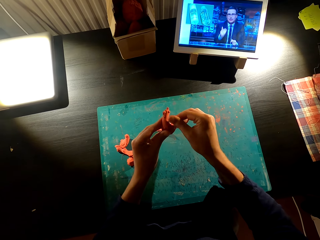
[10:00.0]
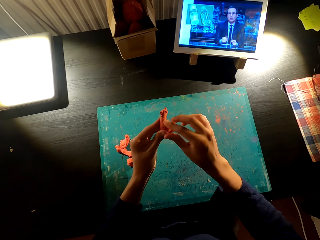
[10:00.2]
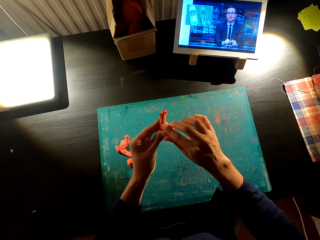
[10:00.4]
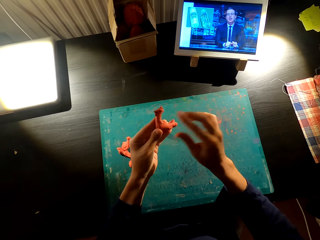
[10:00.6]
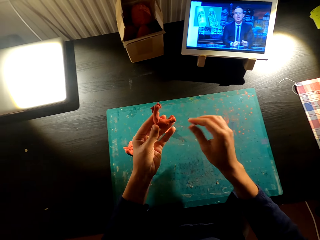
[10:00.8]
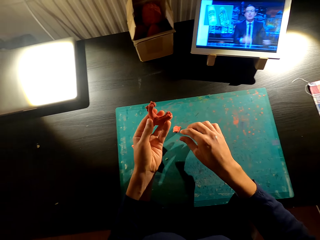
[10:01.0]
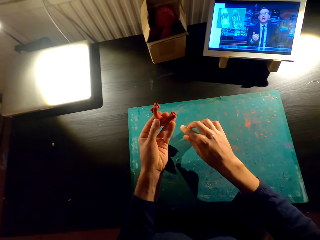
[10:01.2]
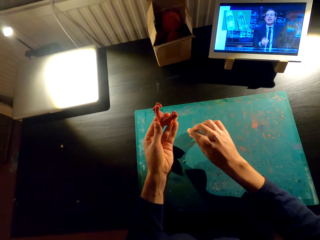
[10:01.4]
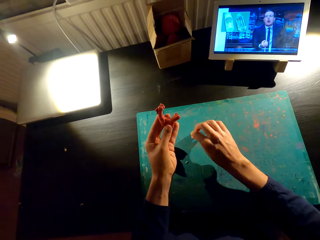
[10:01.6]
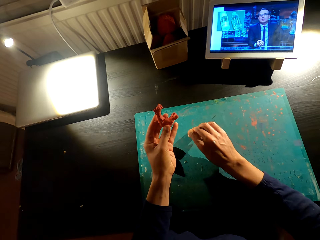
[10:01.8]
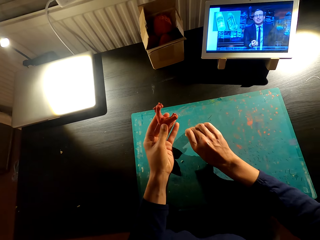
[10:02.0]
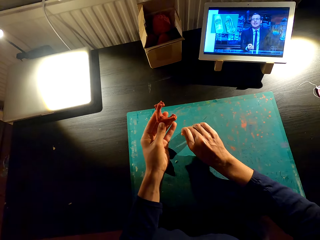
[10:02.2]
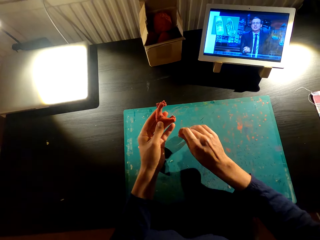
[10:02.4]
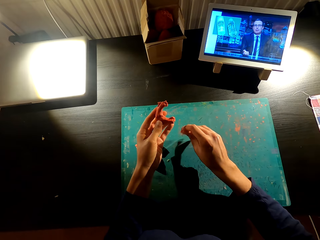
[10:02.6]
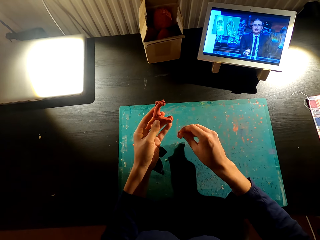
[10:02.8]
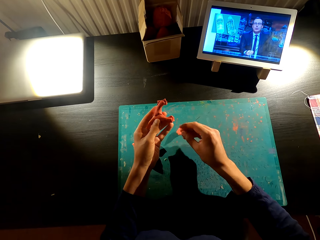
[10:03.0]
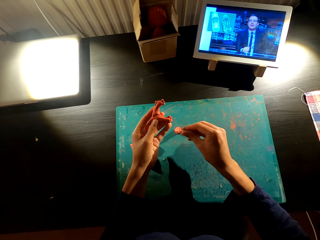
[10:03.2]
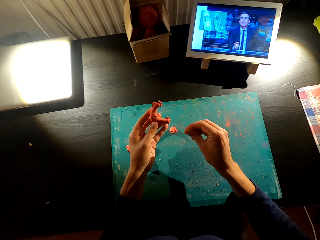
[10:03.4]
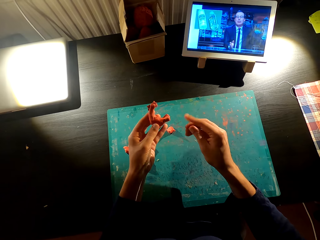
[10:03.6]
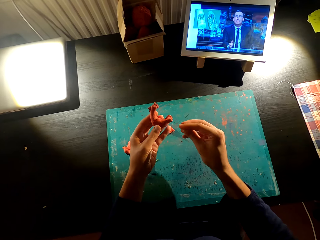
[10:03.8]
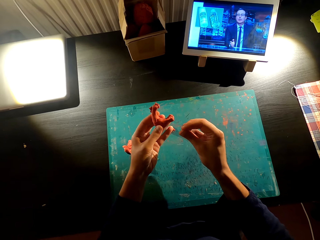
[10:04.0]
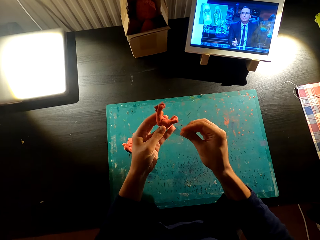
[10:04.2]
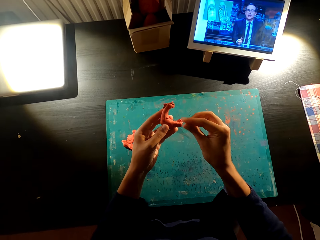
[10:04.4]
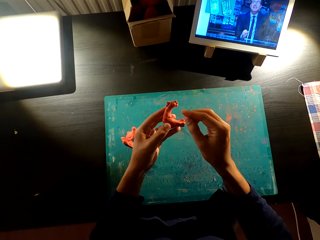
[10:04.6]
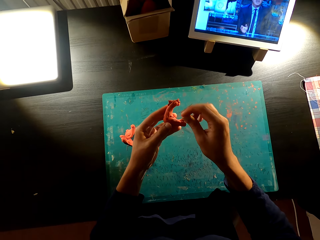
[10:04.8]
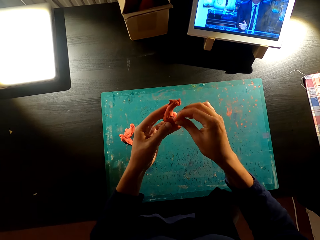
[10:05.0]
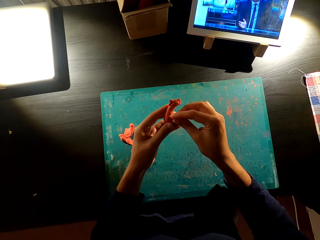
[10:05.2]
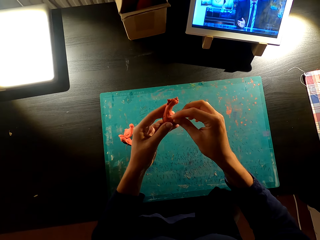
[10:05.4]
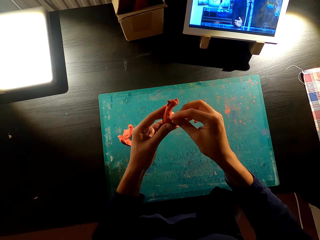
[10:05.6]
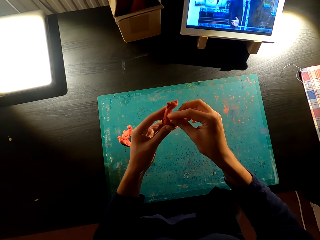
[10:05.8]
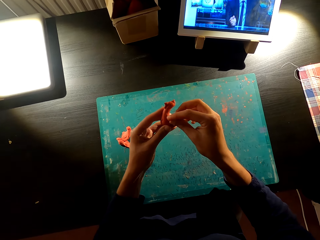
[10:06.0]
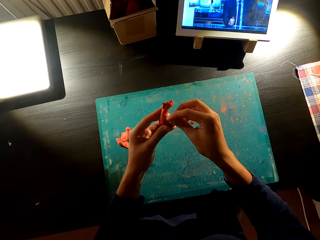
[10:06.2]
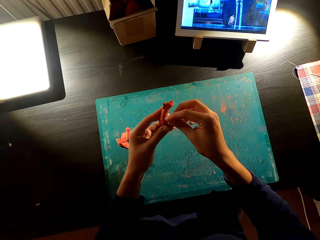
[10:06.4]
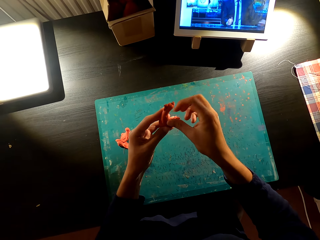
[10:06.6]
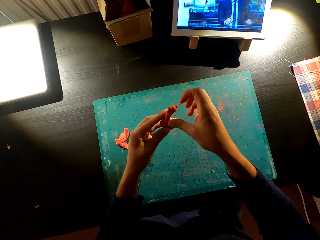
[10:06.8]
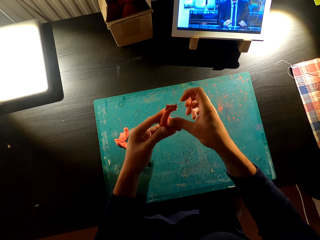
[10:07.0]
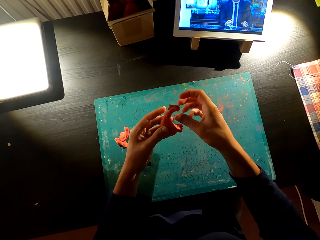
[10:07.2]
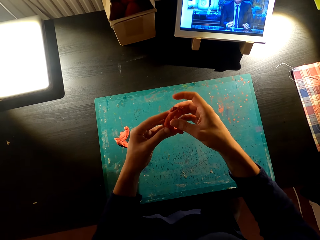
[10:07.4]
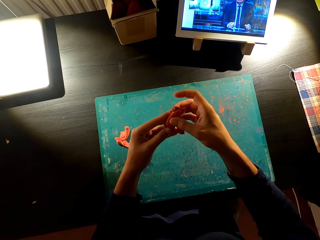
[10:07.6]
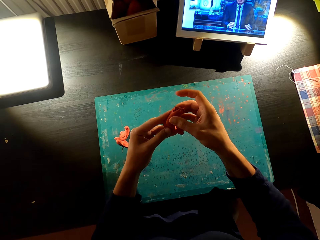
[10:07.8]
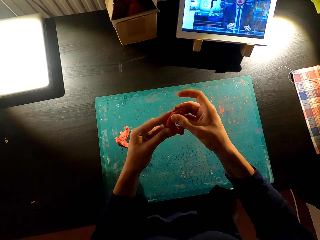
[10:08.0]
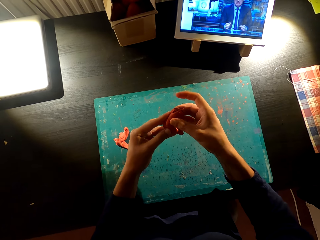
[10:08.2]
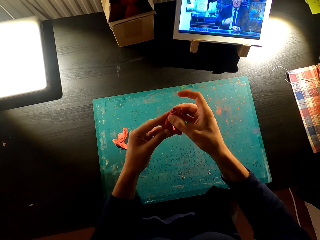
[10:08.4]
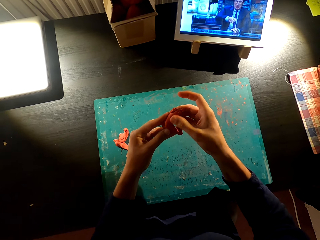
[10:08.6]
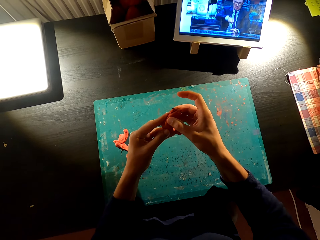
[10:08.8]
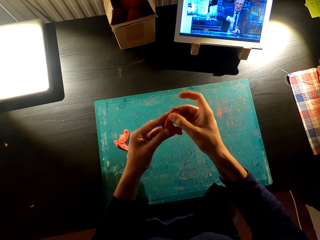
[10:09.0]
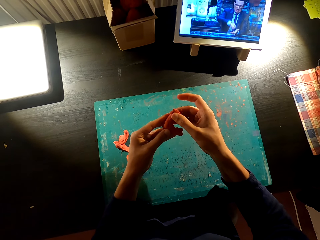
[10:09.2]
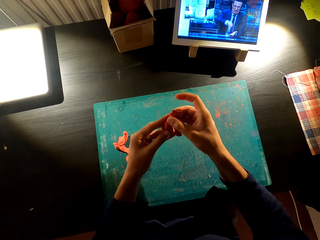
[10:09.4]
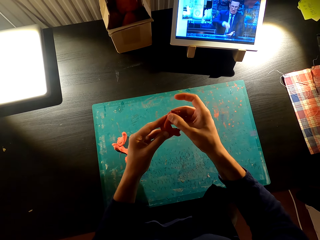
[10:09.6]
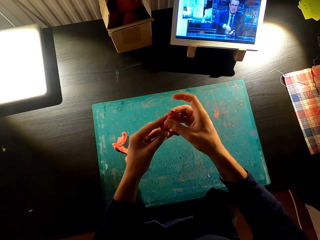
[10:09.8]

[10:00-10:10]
The camera wearer watches television. They pick up the model from the table. They mold the model. They fix the model.

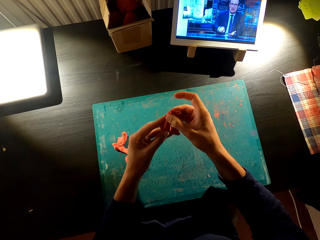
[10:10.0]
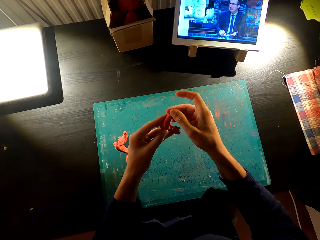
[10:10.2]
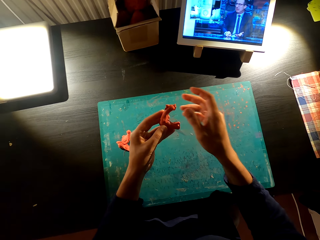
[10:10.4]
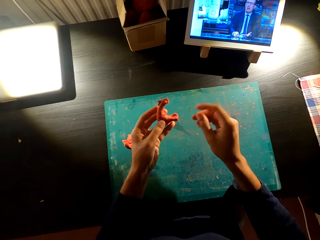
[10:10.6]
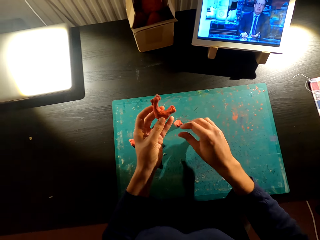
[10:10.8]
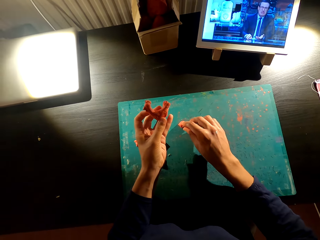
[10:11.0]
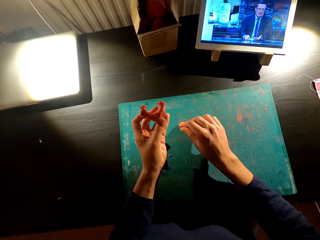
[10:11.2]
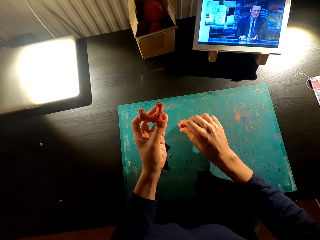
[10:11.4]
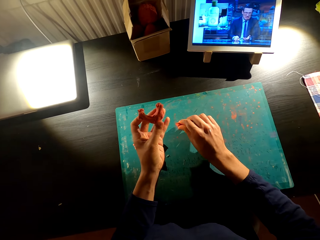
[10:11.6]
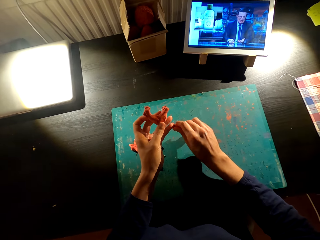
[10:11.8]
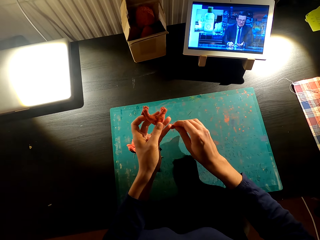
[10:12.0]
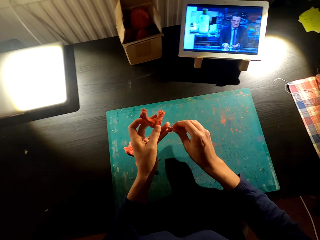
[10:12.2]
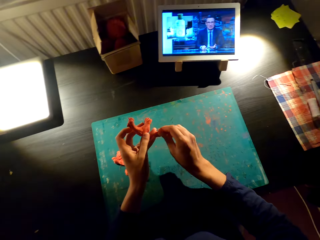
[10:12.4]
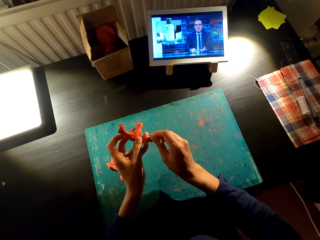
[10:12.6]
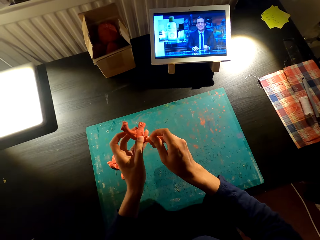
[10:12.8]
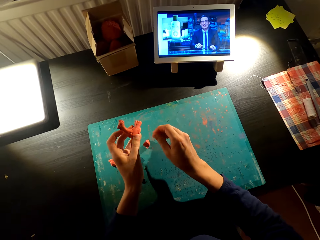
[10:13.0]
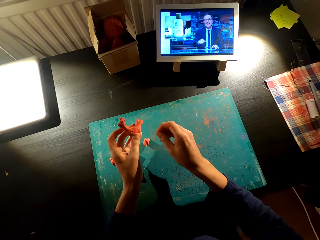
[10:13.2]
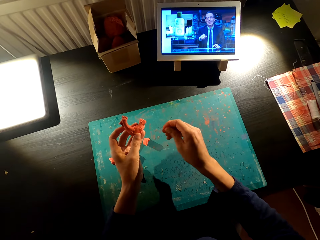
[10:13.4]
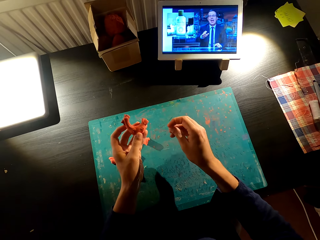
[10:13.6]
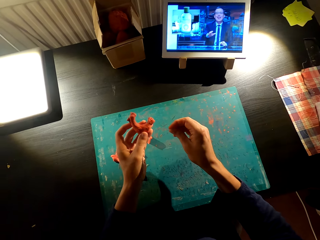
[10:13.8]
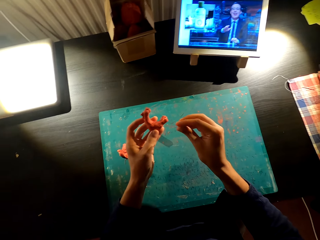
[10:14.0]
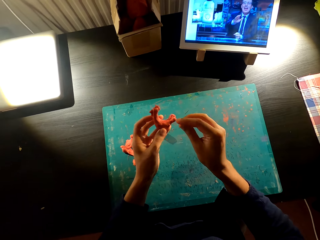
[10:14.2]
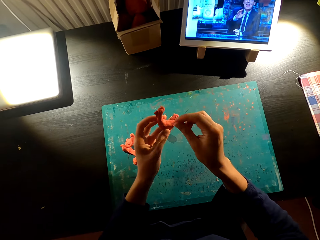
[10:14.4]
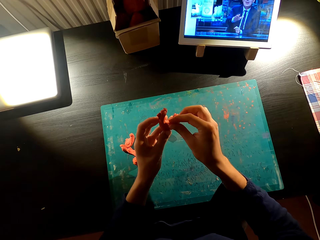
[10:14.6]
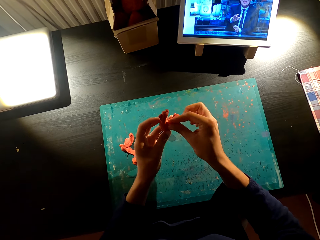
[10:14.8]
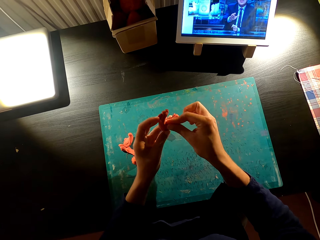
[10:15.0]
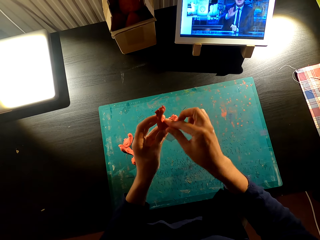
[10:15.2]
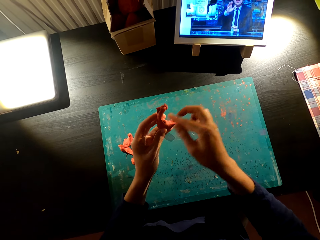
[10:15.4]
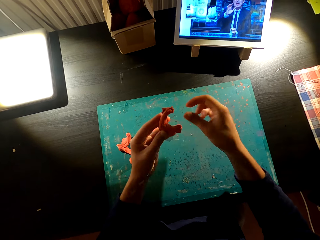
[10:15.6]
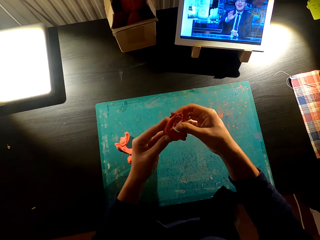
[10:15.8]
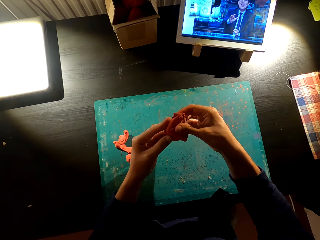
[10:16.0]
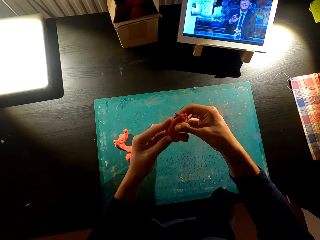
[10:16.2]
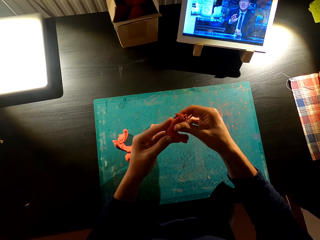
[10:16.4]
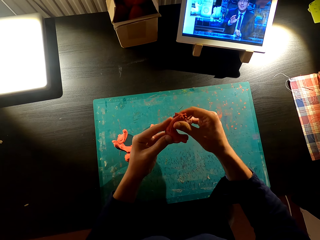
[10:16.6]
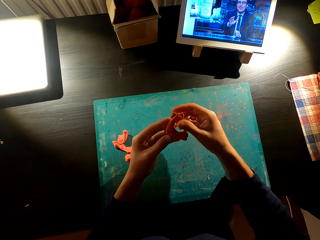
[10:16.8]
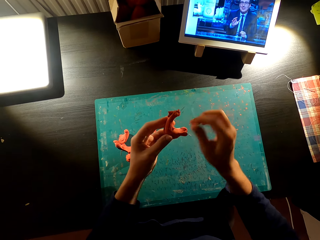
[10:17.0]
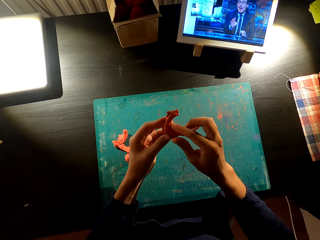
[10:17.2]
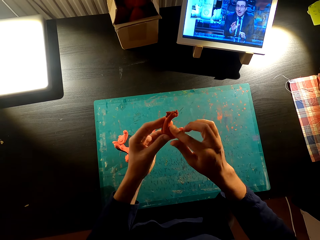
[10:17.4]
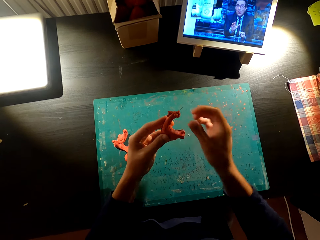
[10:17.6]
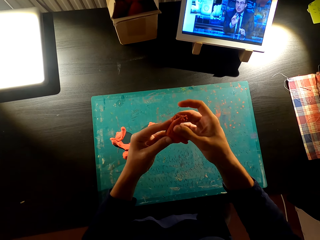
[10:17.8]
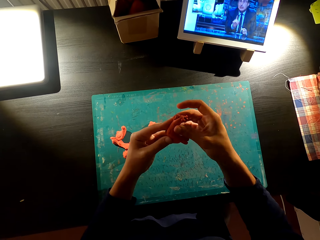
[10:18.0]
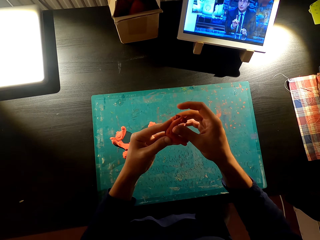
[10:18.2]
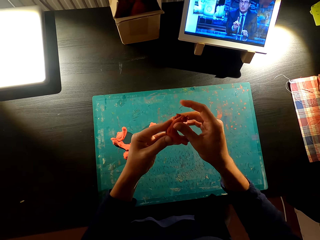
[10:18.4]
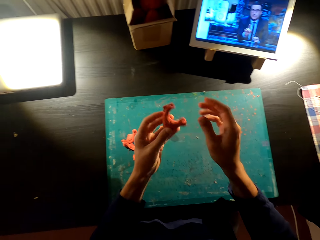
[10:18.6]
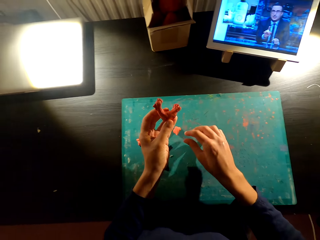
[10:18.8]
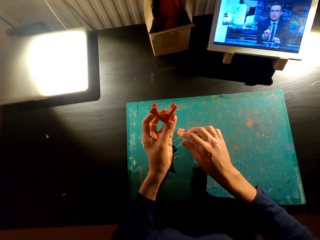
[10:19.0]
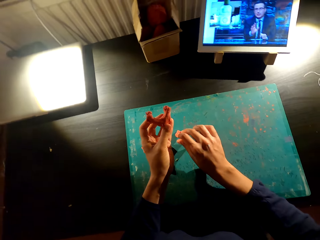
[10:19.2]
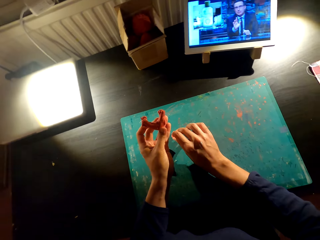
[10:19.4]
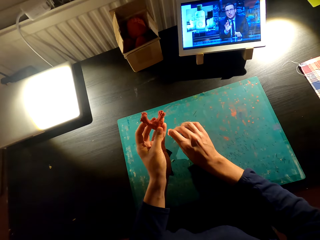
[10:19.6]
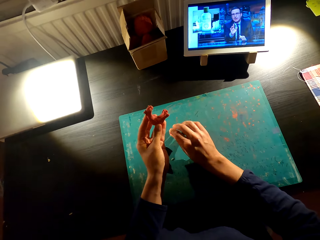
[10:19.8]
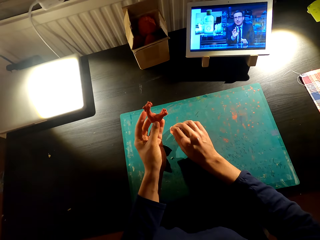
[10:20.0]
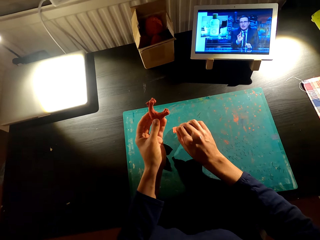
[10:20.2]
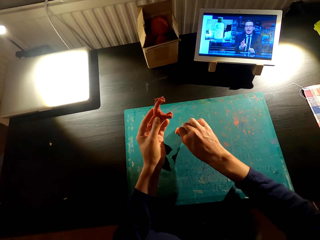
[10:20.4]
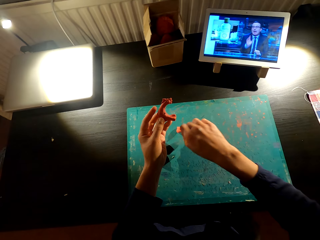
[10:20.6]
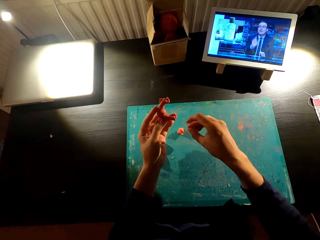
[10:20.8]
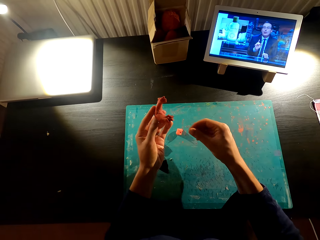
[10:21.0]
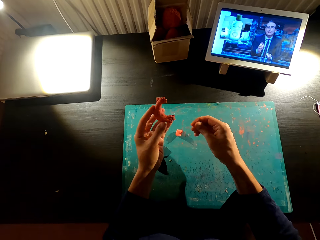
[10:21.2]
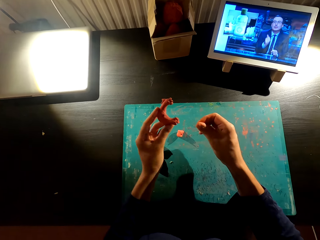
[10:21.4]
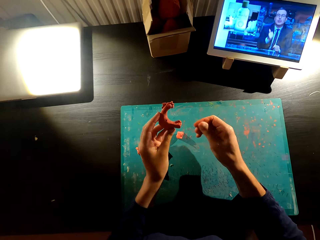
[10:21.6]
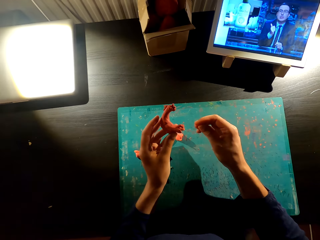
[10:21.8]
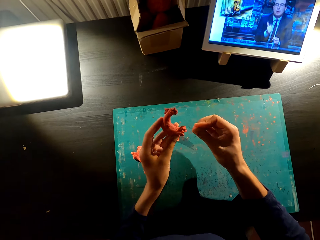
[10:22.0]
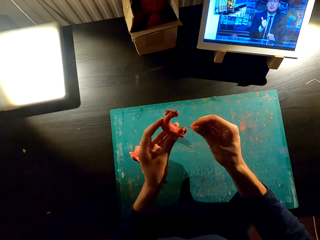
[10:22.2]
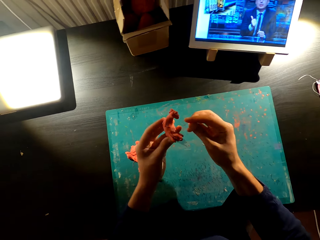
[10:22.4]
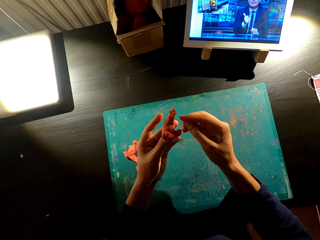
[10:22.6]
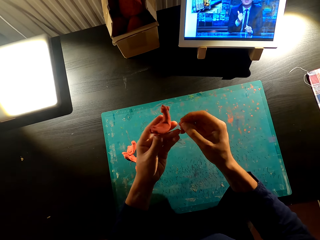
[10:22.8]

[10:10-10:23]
The camera wearer watches television. They watch television again. They mold the model into a toy. They watch television. They pick up the model from the ground.
